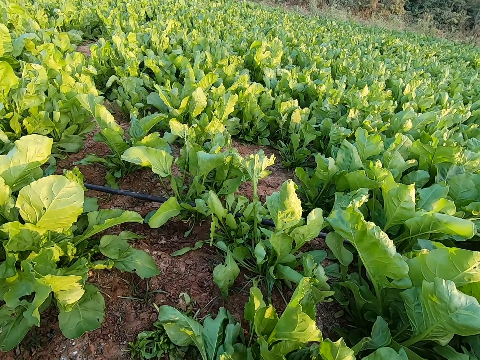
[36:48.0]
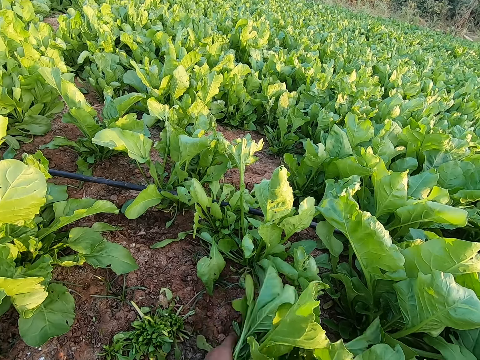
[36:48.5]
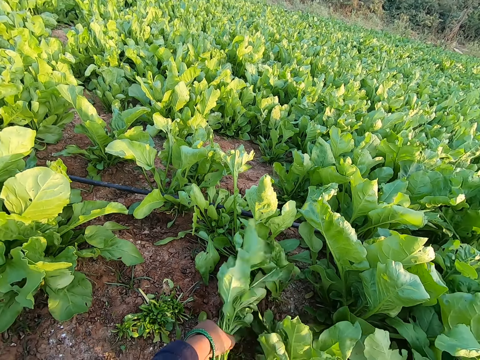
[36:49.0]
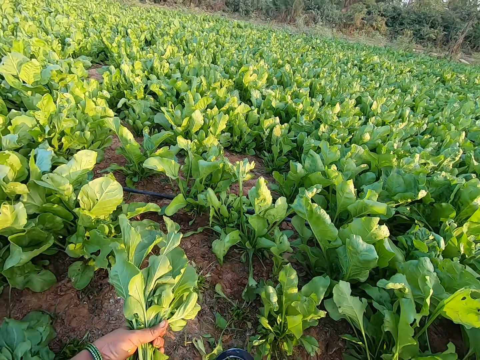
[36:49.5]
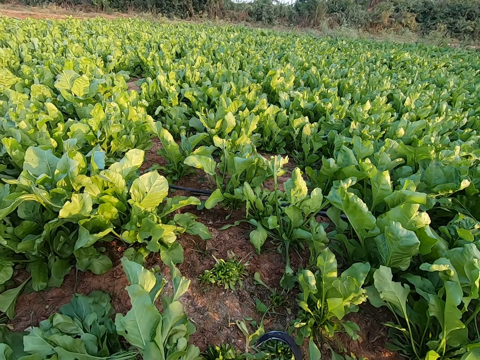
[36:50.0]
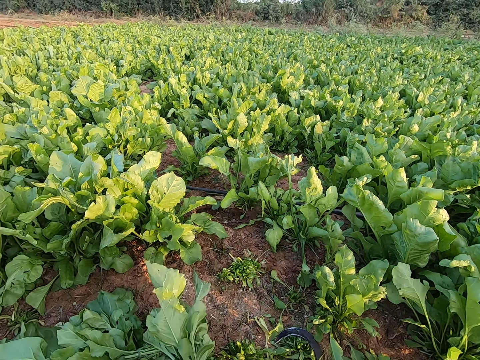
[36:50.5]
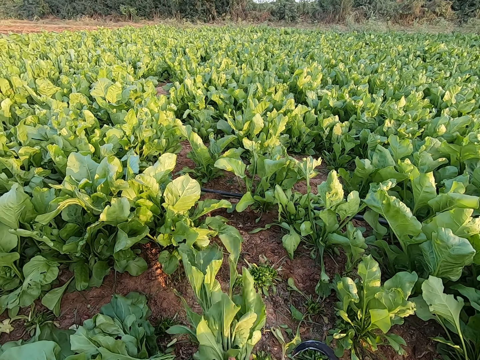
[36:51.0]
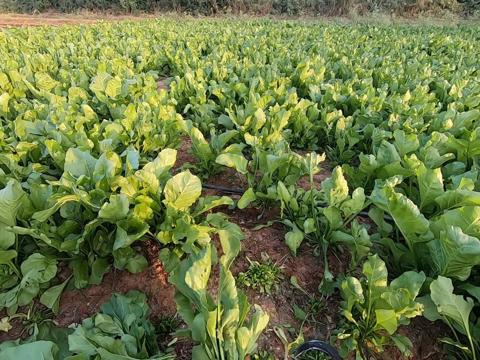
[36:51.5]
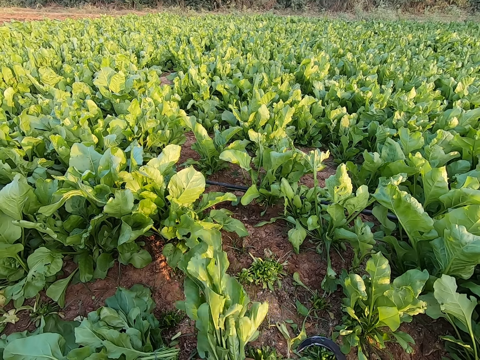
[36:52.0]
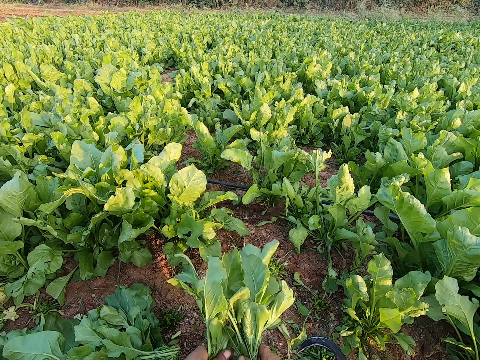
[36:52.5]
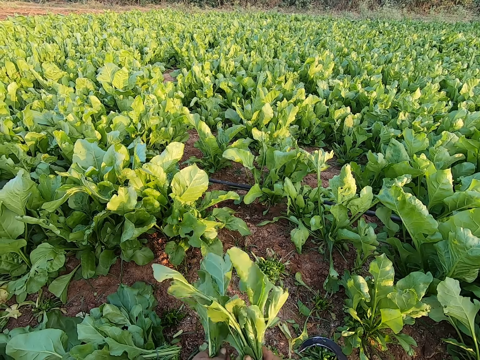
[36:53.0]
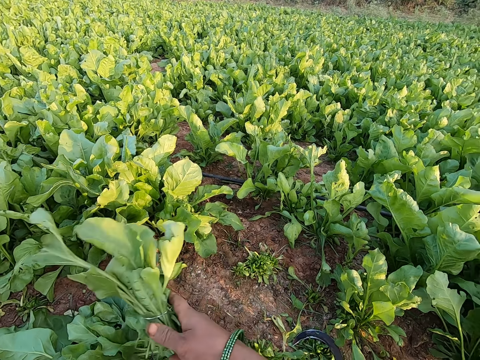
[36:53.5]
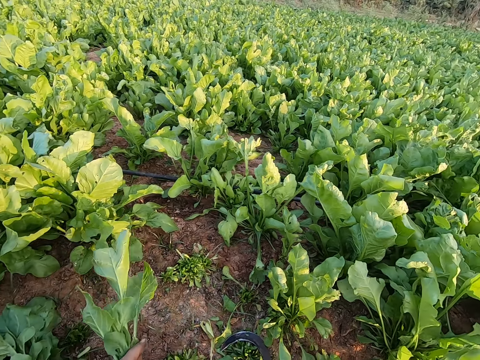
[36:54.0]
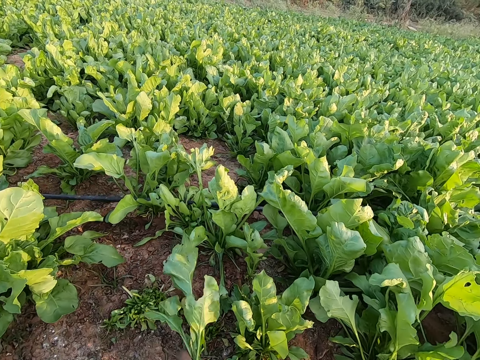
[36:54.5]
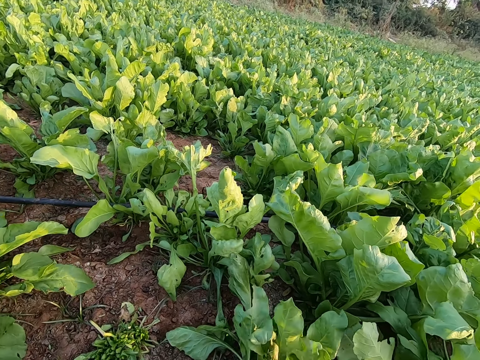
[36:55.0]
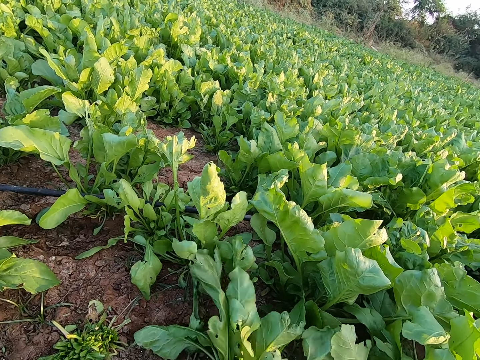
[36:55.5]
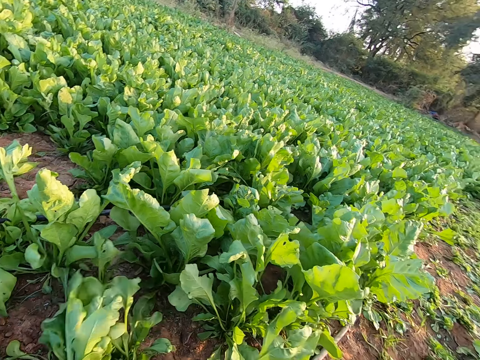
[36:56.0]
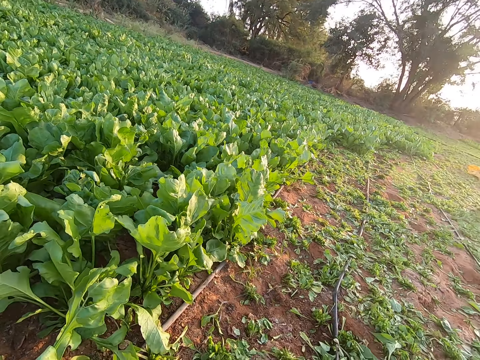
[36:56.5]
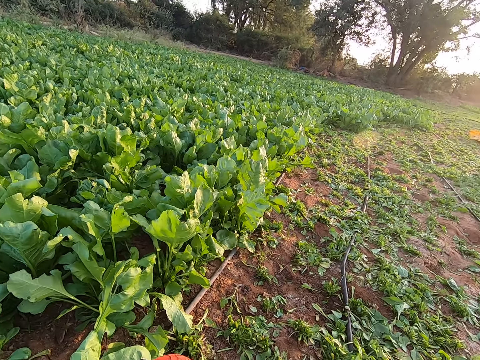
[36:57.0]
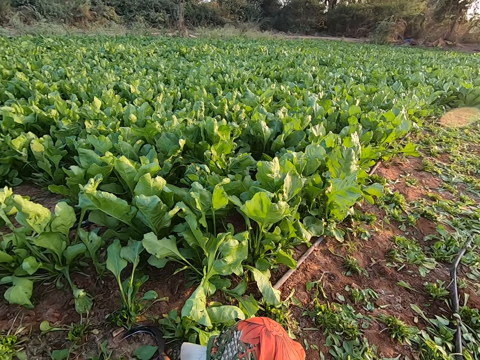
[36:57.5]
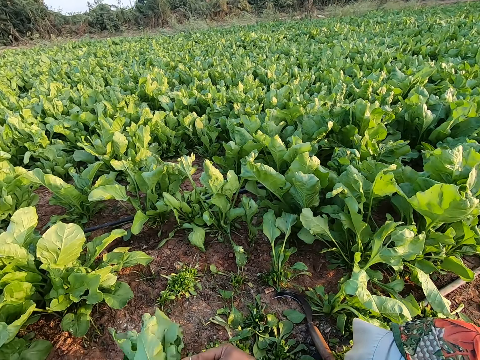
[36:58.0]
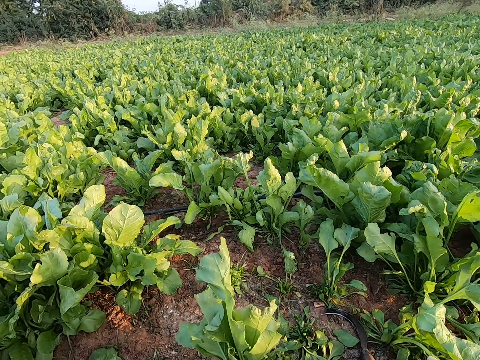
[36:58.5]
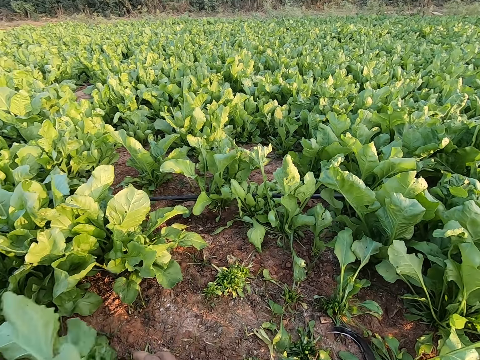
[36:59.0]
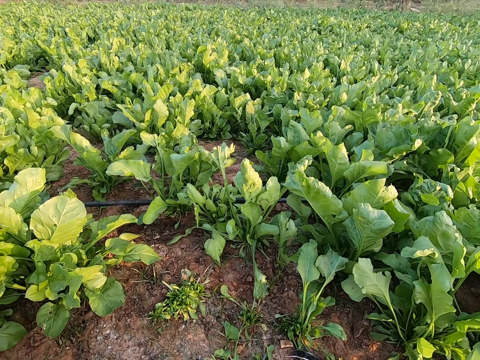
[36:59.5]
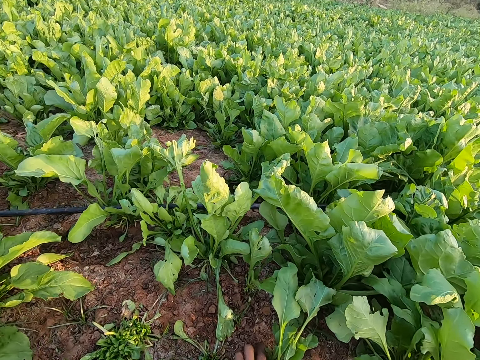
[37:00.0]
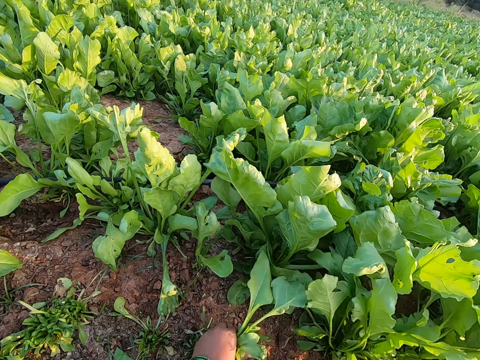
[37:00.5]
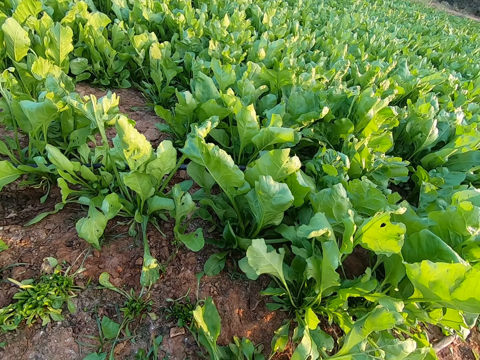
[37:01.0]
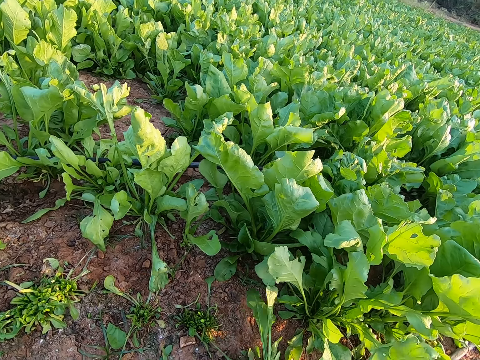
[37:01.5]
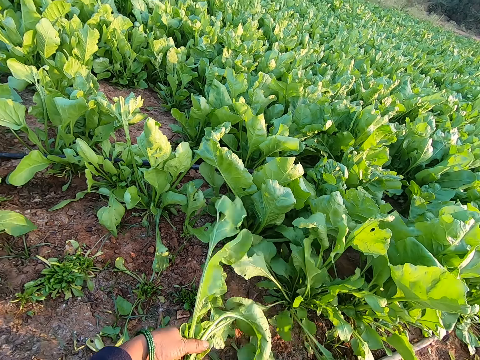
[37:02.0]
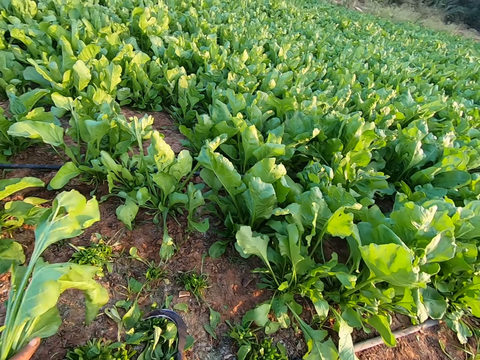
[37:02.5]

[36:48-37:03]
The camera wearer holds the kales. She uproots a lettuce plant from the ground with her left hand. She cuts the kales. She binds the lettuce plant with a band in her right hand. She separates the lettuce plant with both hands. She drops the lettuce plant in her left hand on the ground. She uproots a lettuce plant from the ground with her left hand. She holds the kale. She cuts the kale. She looks around. She binds the lettuce plant with a band in her right hand. She drops the lettuce plant in her left hand on the ground. She uproots a lettuce plant from the ground with her left hand. She cuts the kale. She uproots a lettuce plant from the ground with her left hand again. She ties the kale.

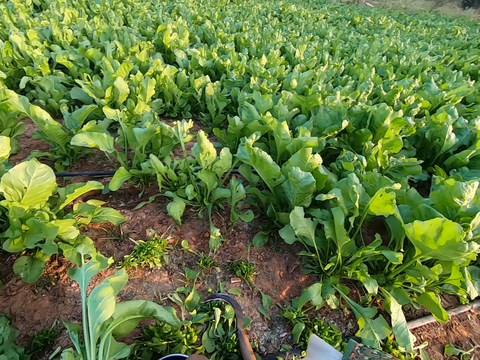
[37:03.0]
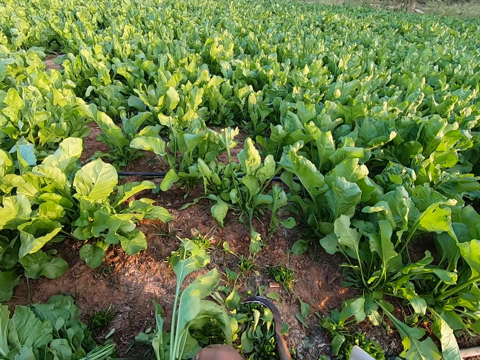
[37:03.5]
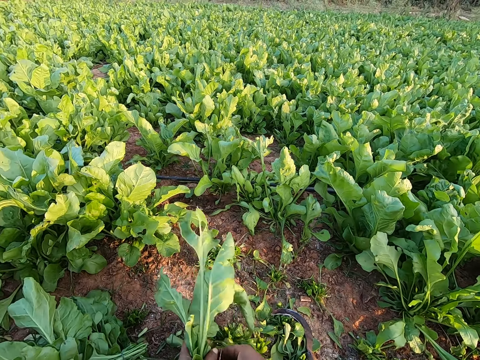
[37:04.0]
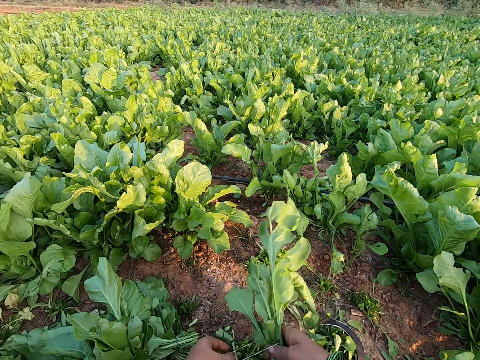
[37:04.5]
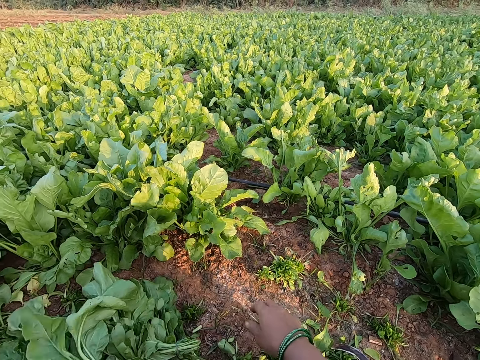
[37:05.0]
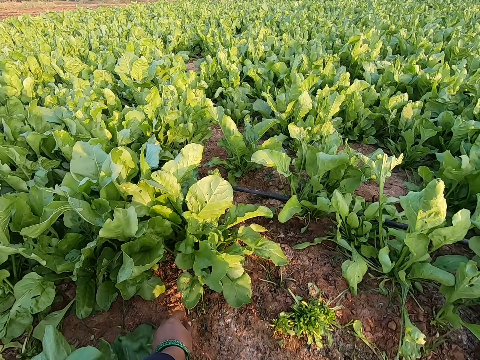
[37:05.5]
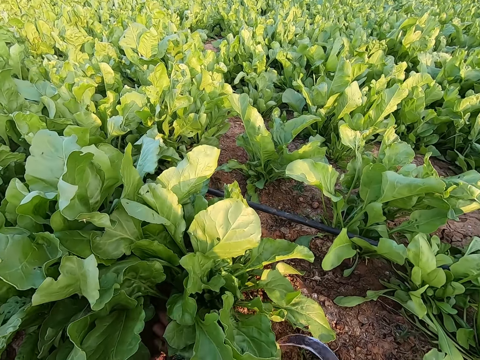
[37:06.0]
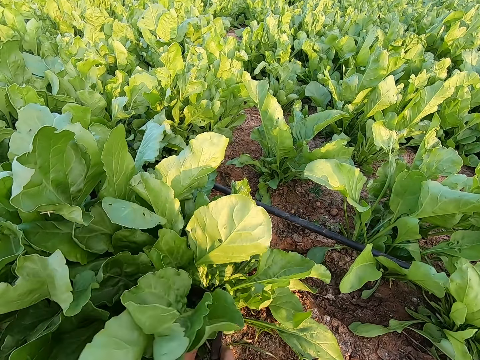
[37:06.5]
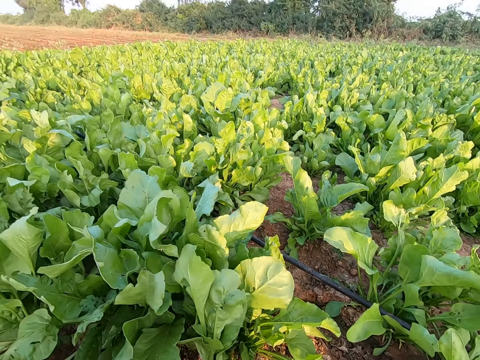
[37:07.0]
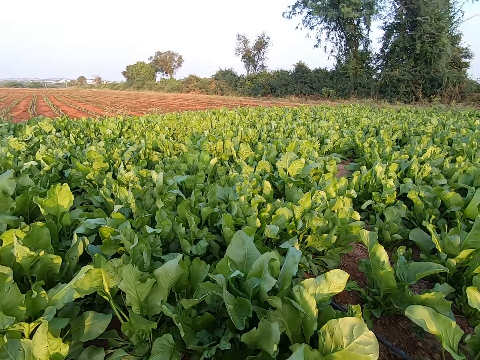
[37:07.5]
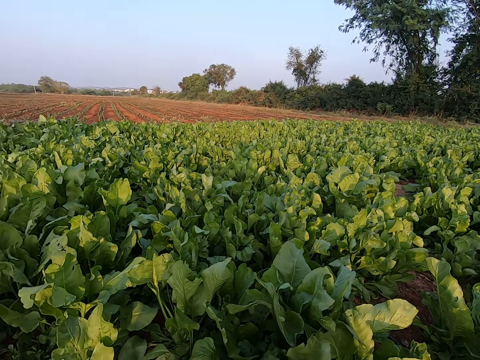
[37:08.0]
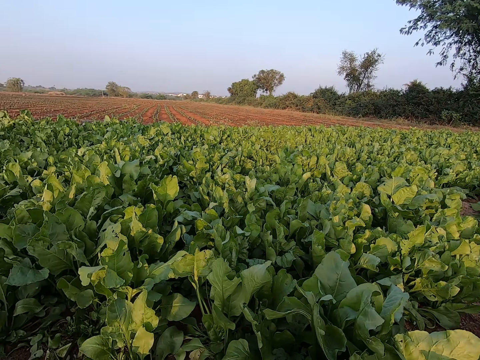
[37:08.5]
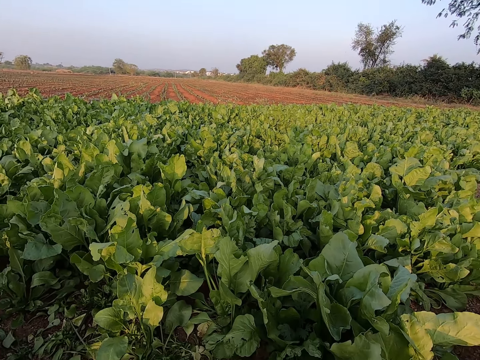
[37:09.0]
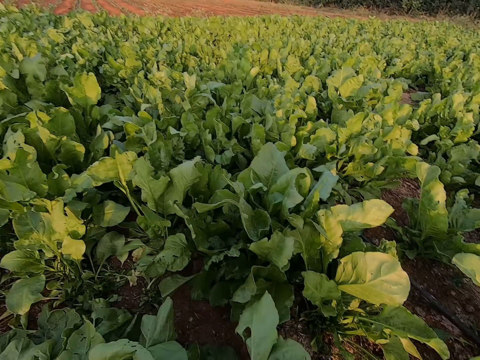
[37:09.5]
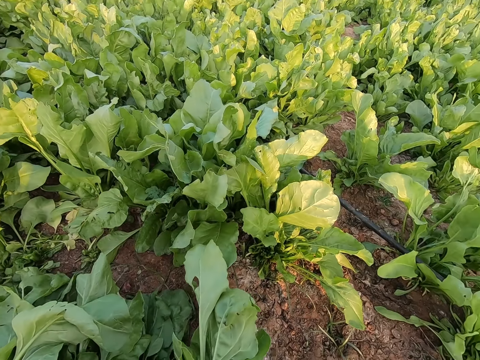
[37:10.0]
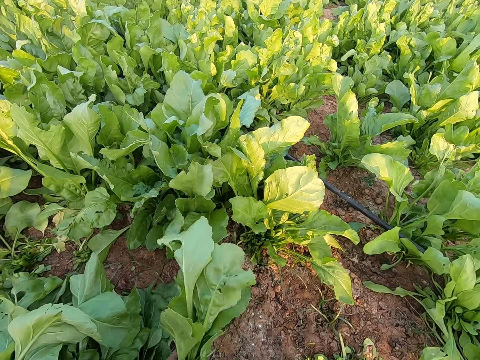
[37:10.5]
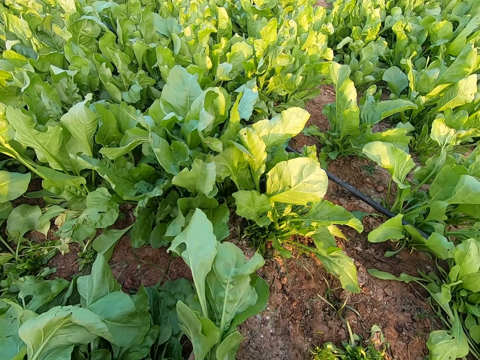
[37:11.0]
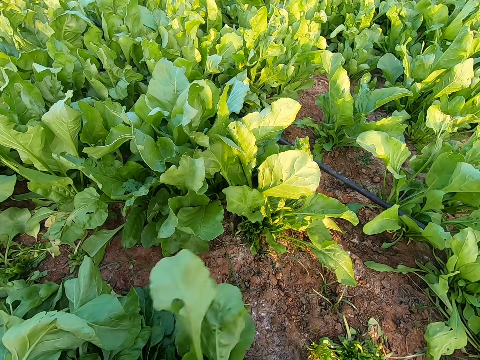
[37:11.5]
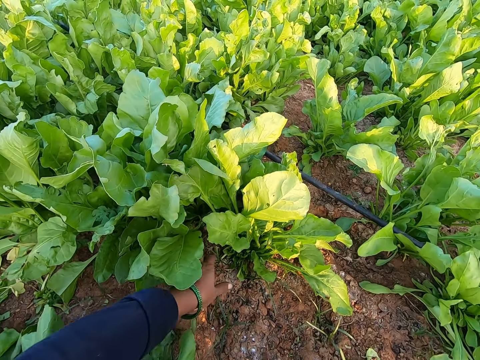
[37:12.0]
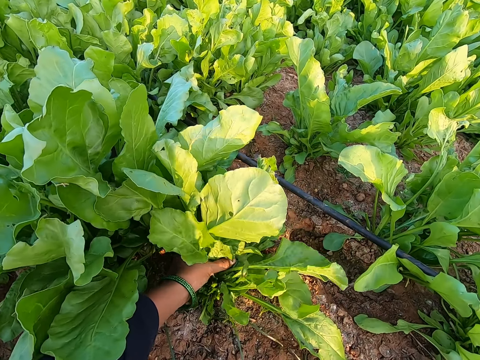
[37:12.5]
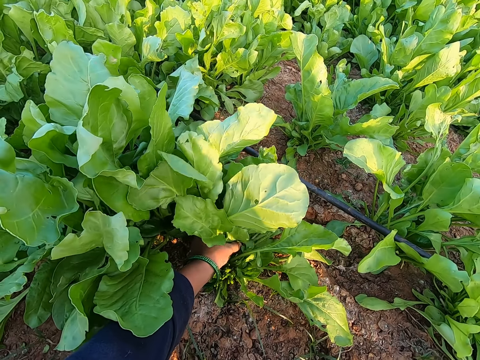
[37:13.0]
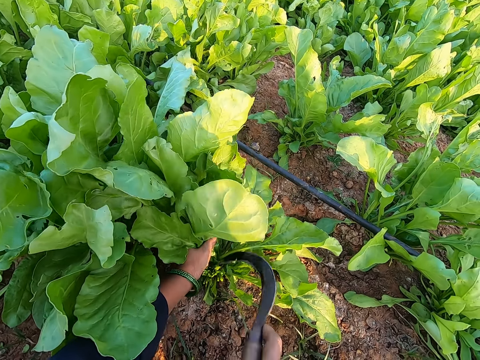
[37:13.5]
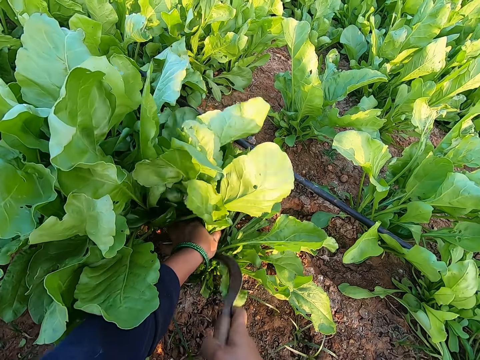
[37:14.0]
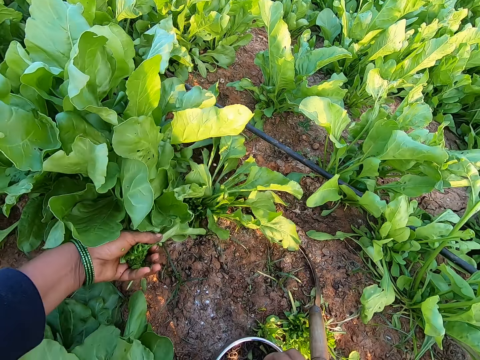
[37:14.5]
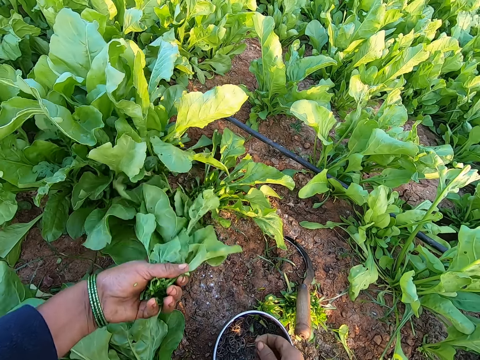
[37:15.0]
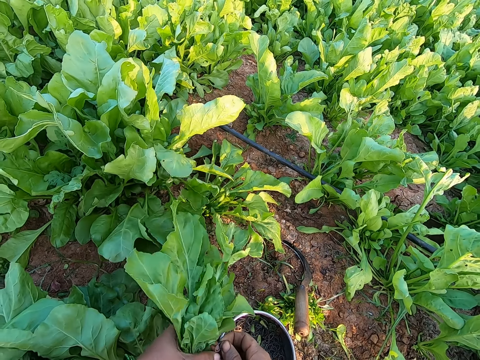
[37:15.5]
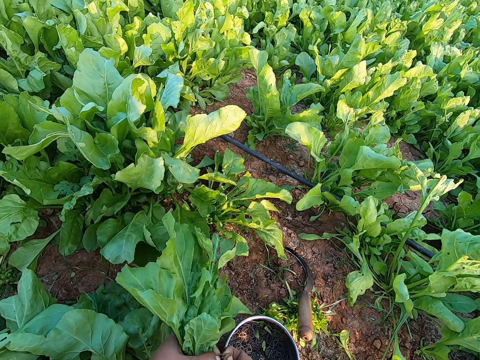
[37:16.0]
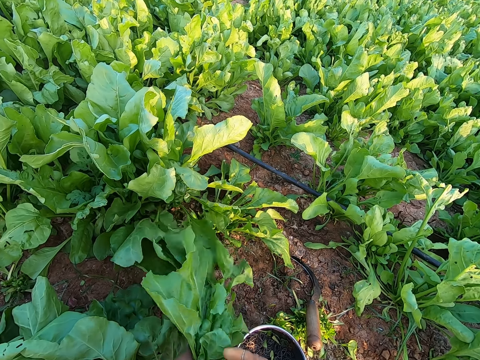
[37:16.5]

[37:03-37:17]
The camera wearer picks a band from the bowl with her right hand. She binds the lettuce plant with the band in her right hand. She drops the lettuce plant in her right hand on the ground. She holds a lettuce plant with her left hand. She cuts the lettuce plant with the sickle in her right hand. She looks around. She ties the kale. She passes the lettuce plant from her left hand to her right hand. She drops the lettuce plant in her right hand on the ground. She holds a lettuce plant with her left hand. She cuts the lettuce plant with the sickle in her right hand. She drops the sickle in her right hand on the ground. She picks a band from the bowl with her right hand. She holds the band with both hands.
